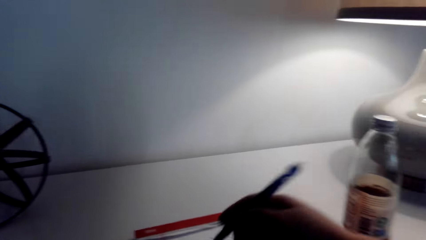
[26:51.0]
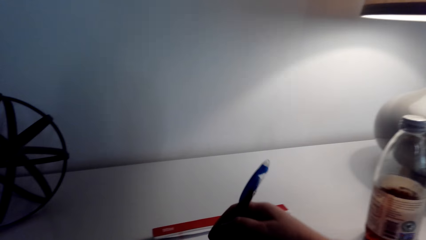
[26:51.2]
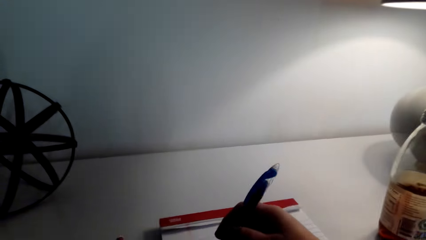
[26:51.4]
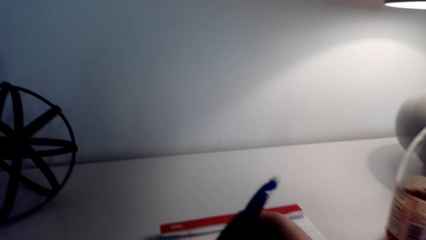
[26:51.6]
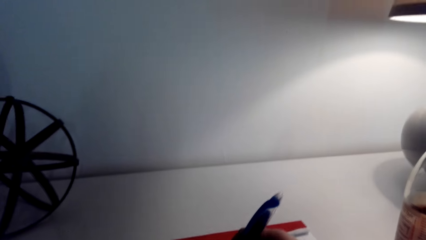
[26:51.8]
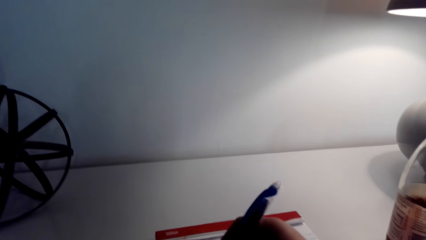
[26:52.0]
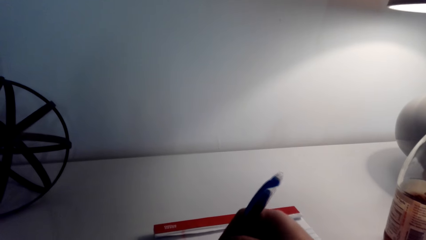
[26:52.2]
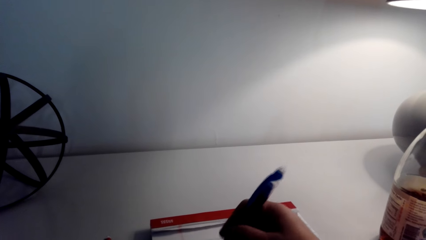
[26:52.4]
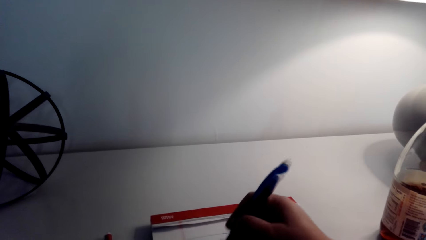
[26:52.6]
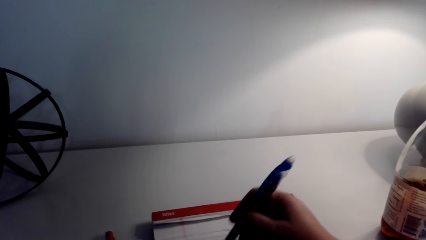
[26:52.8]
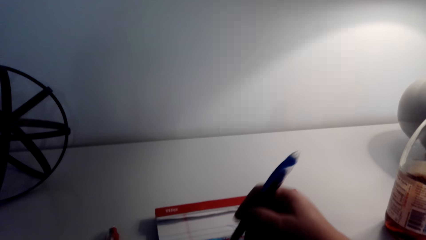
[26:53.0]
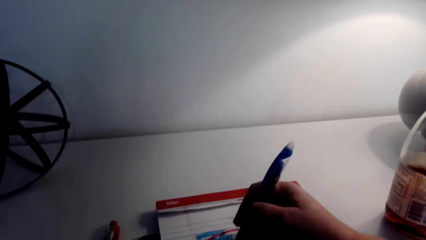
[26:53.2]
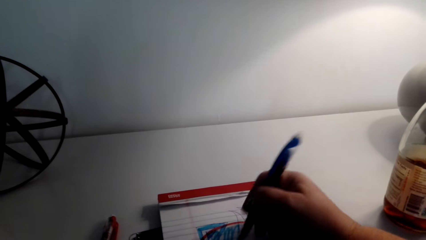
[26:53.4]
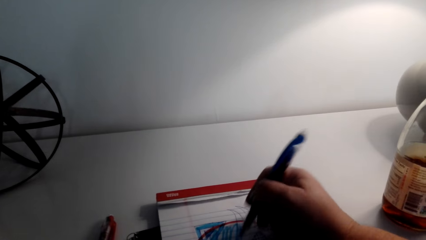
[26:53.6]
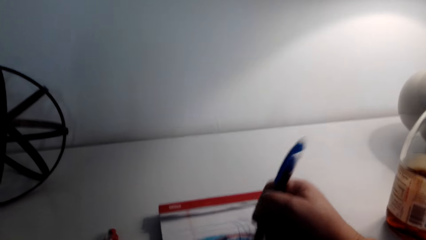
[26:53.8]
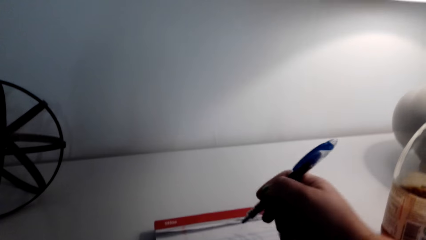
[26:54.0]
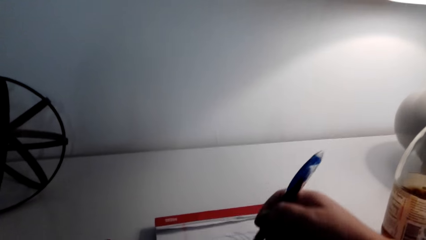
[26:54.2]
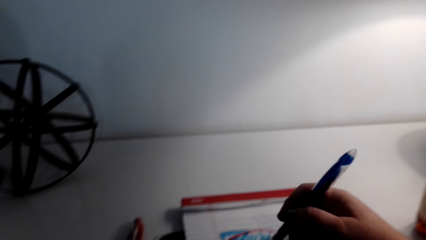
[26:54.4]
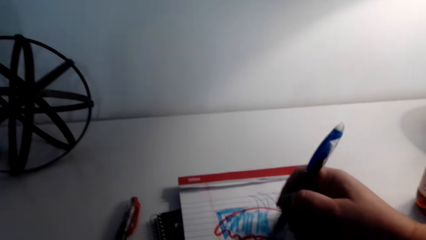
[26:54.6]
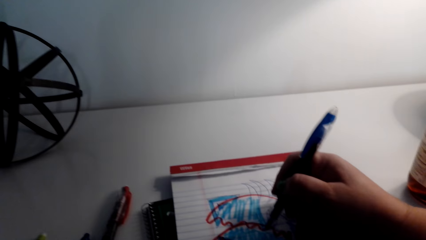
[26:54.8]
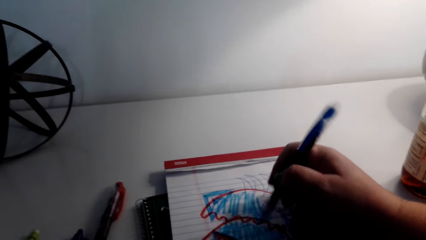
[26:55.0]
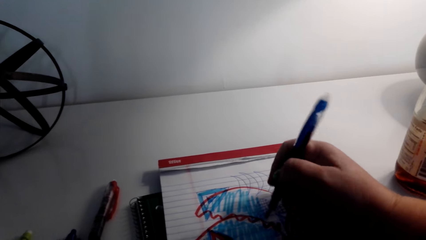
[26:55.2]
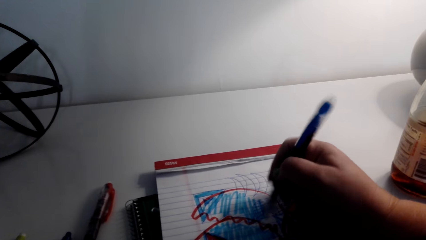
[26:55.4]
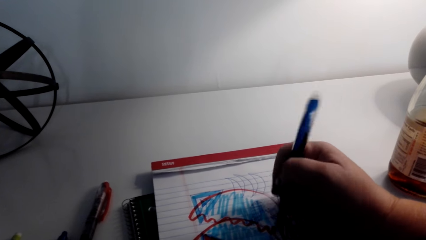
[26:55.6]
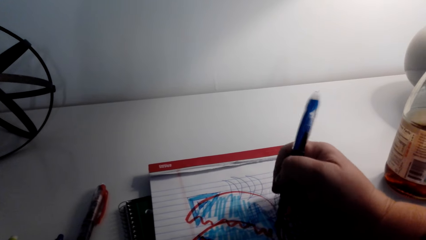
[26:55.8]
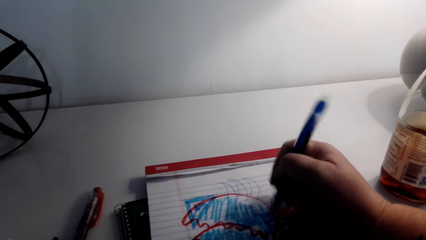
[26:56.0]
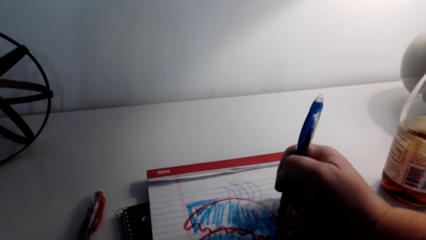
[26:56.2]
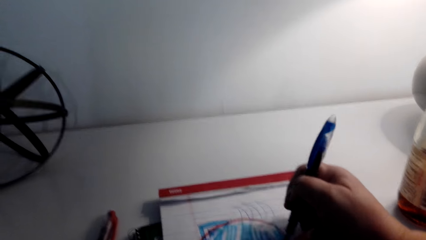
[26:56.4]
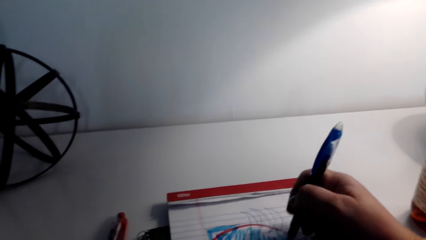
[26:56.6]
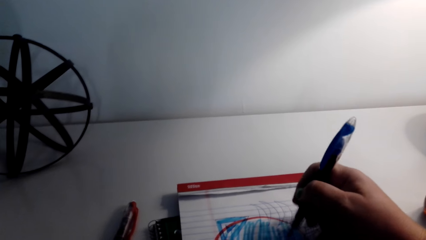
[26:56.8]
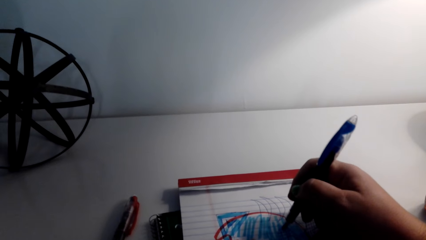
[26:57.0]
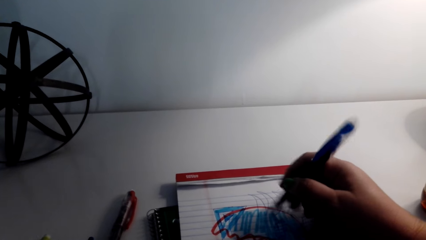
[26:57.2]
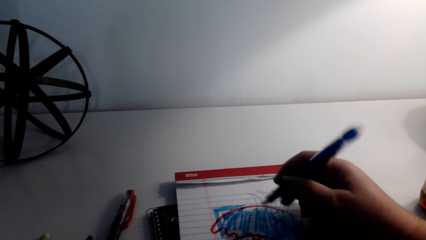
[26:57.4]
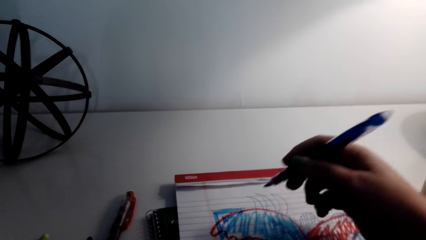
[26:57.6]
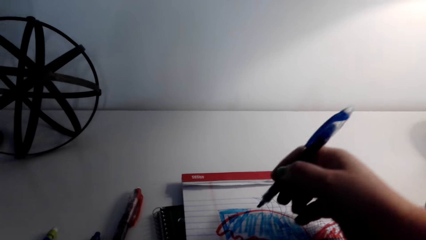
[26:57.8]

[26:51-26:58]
The camera wearer draws the art on a book.

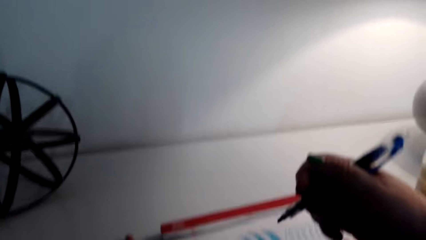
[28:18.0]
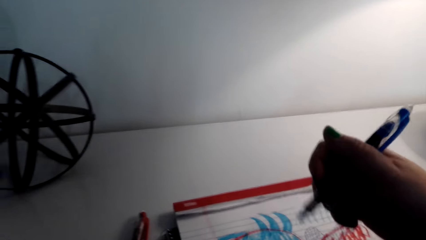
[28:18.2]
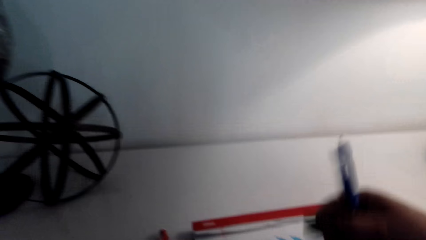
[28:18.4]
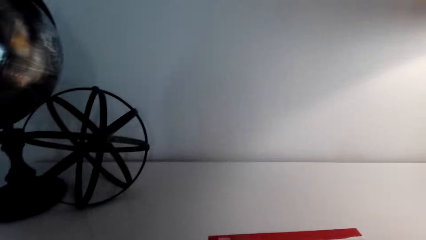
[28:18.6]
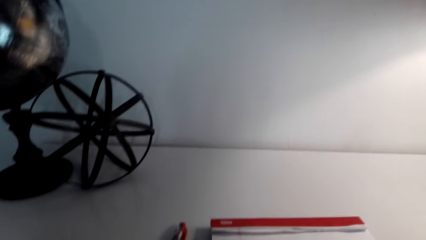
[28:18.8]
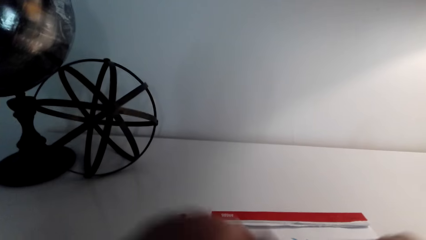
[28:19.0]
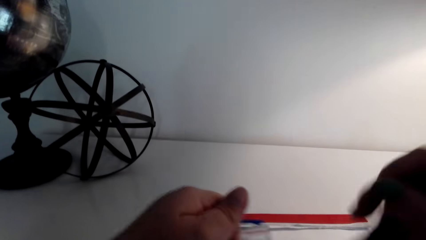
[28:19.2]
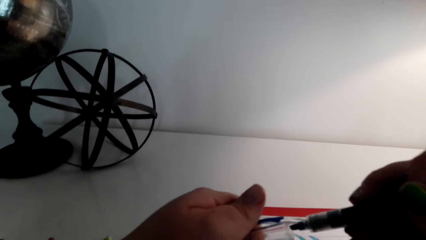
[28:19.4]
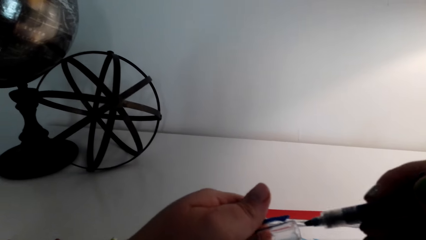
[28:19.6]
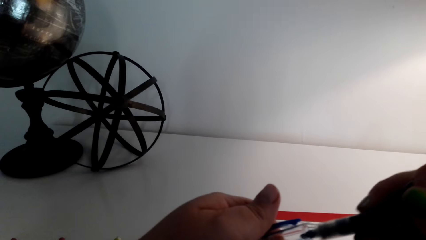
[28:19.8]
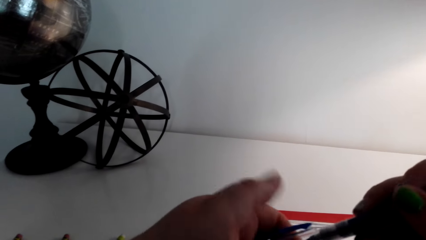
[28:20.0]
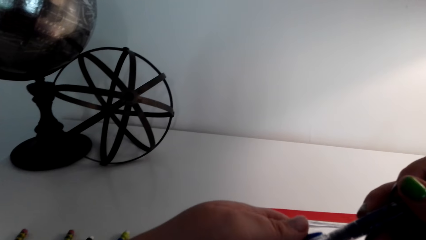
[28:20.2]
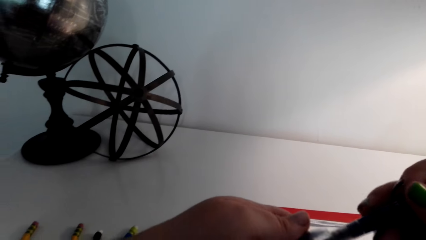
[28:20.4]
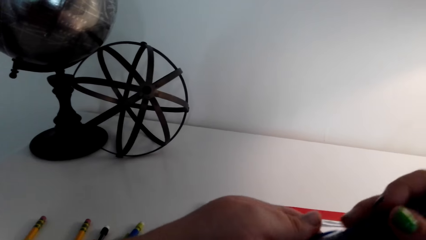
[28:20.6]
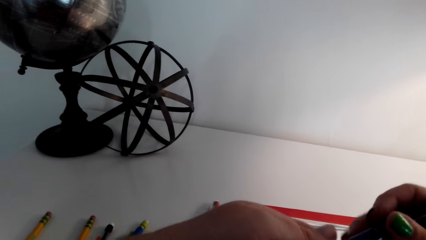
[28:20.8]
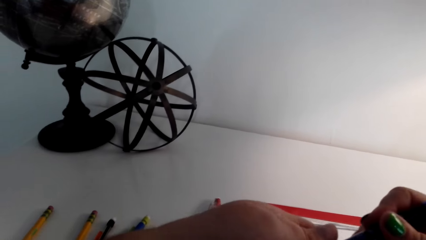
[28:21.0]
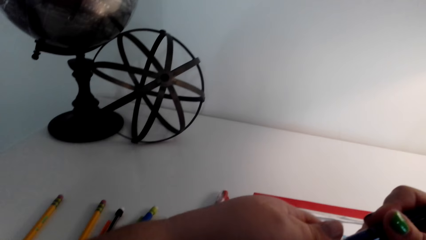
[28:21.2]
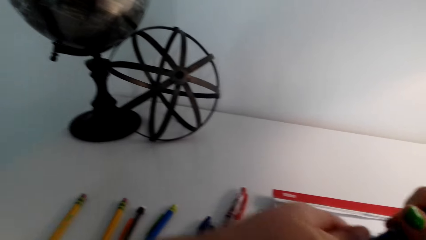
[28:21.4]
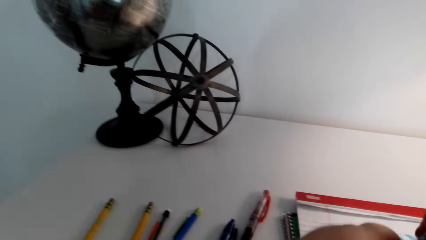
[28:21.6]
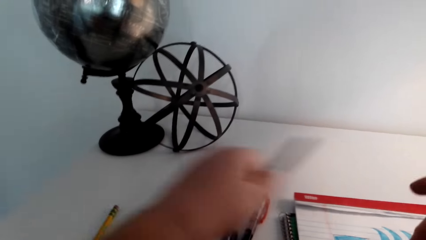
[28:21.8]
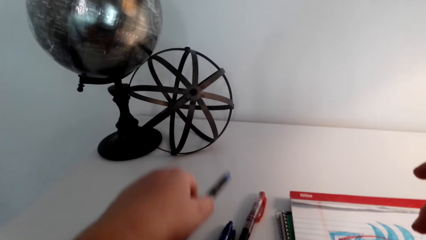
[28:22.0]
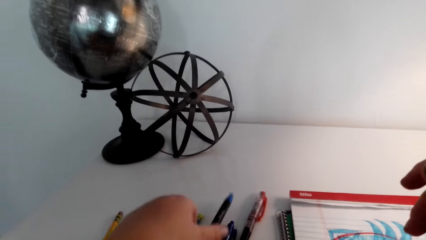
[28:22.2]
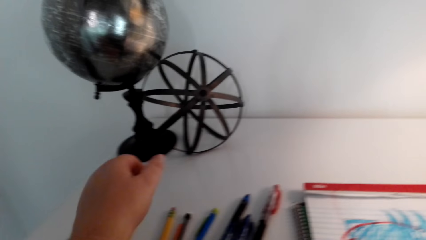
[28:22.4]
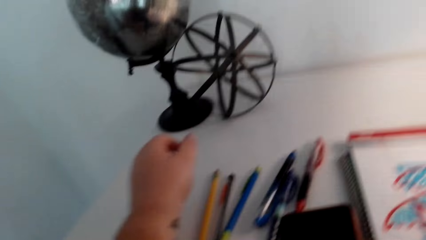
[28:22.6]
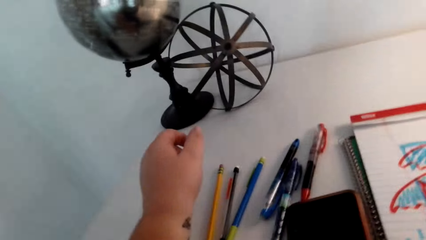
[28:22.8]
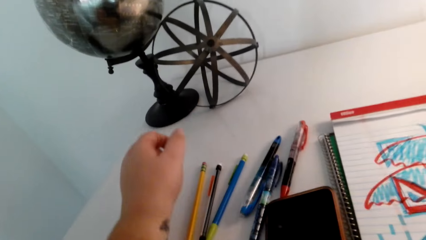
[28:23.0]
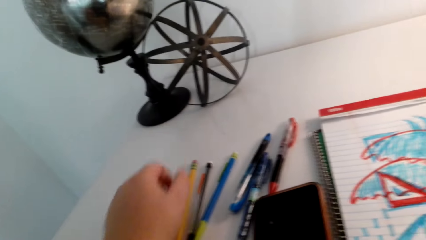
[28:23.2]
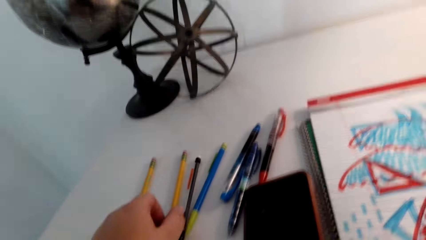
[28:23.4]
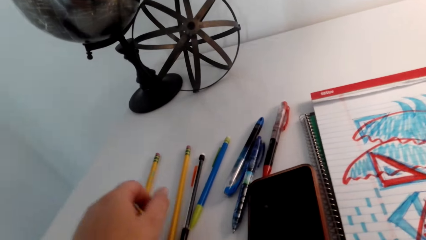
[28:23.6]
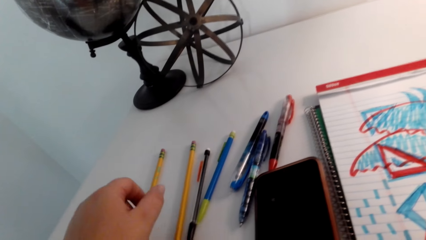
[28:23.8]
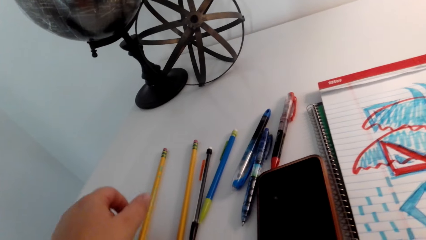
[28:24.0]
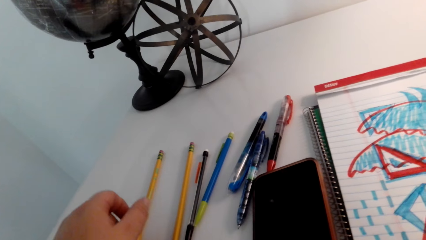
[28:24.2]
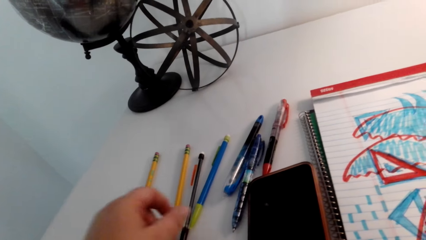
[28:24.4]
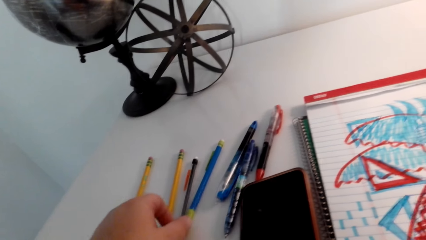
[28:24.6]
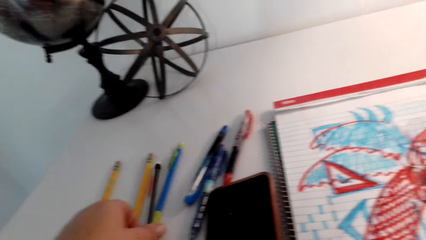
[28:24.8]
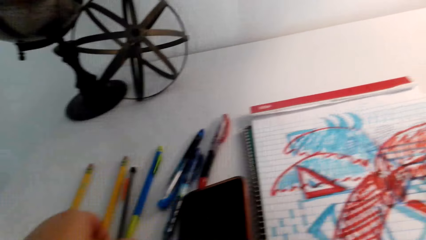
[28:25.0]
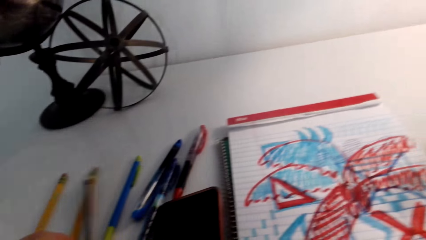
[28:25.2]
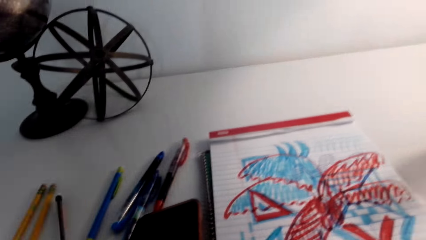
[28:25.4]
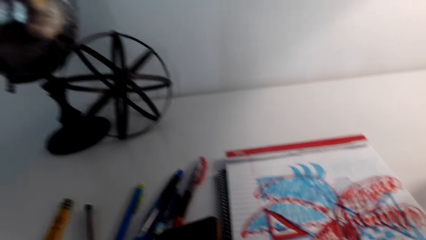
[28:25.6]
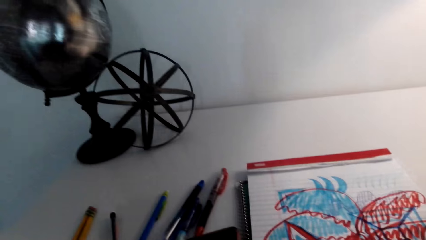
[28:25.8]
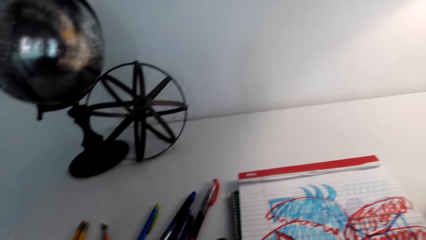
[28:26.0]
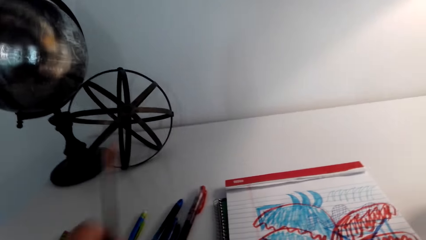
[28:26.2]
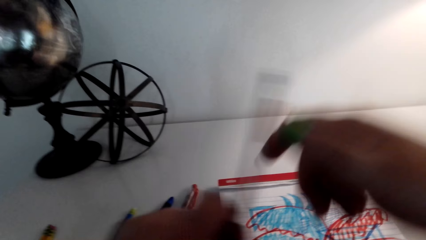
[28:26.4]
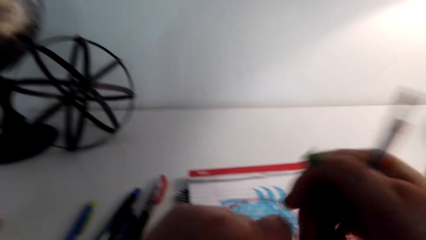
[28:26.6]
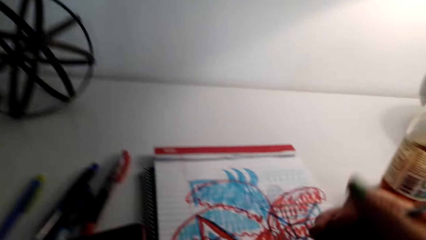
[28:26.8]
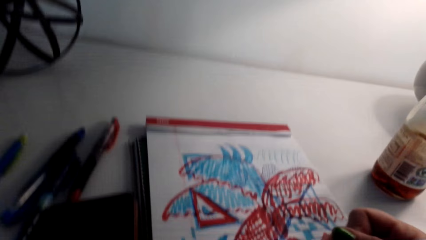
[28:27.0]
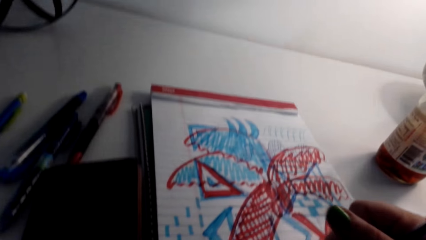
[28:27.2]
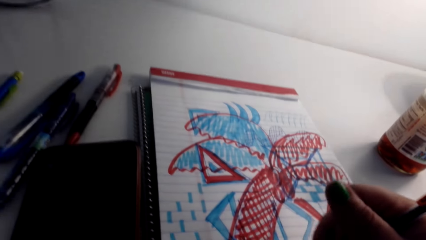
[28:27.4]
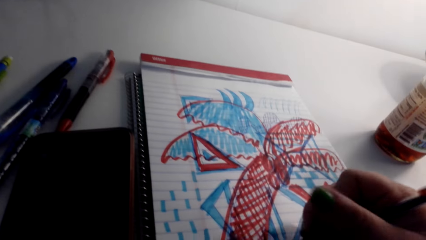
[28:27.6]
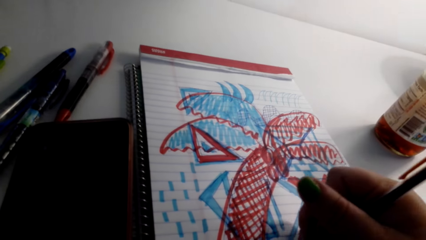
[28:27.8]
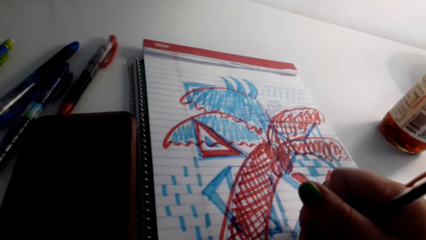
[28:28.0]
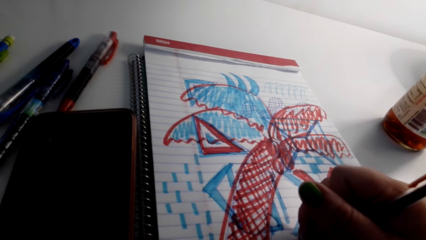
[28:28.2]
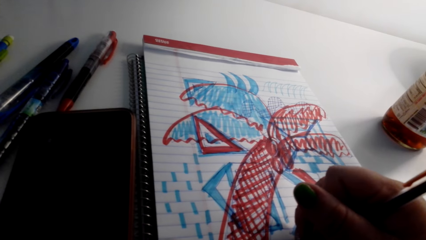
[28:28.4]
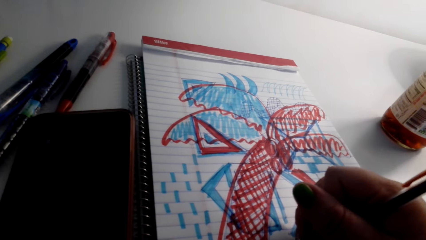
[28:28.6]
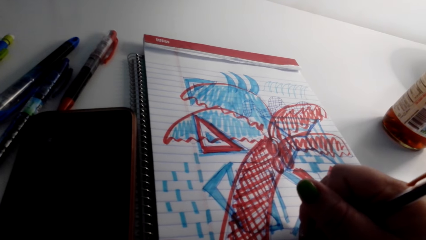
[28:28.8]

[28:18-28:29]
The camera wearer closes the color pen. They place the color pen on the table. They take another pen. They draw on the paper.
